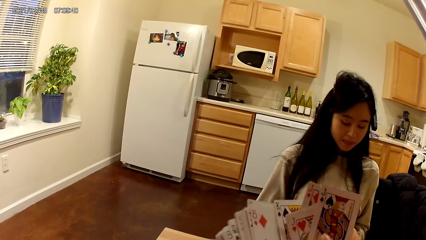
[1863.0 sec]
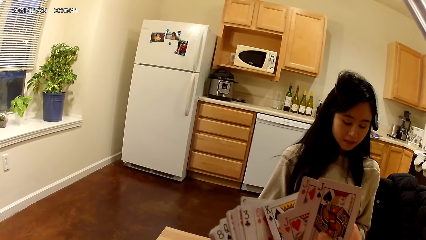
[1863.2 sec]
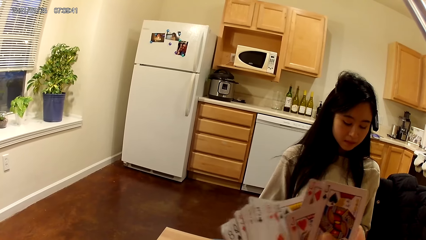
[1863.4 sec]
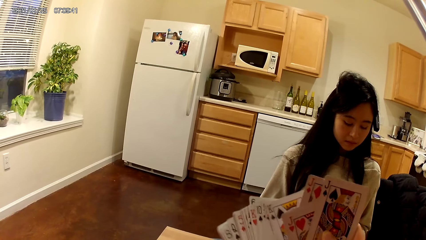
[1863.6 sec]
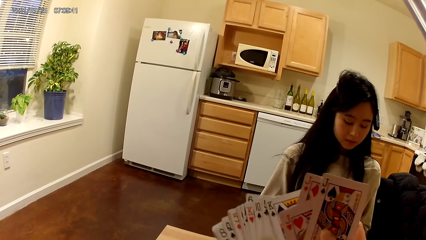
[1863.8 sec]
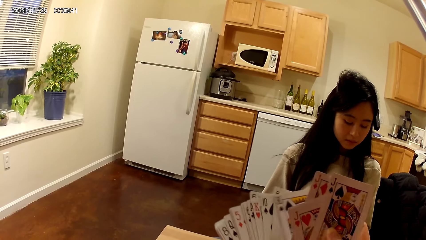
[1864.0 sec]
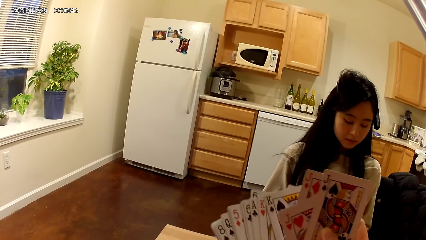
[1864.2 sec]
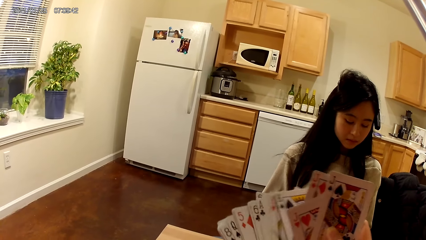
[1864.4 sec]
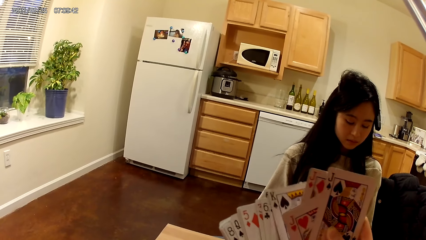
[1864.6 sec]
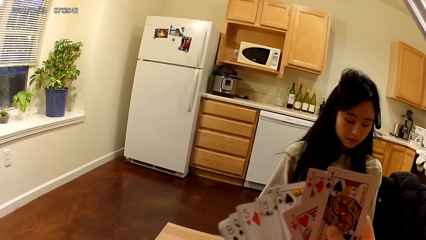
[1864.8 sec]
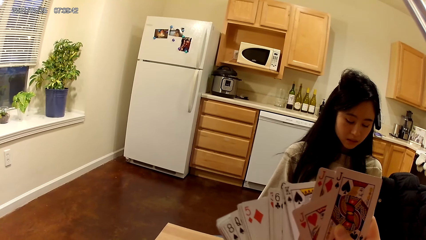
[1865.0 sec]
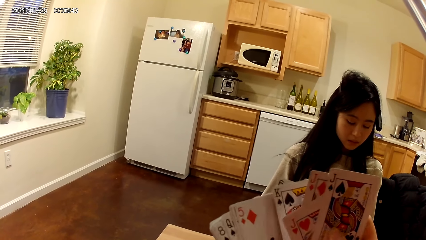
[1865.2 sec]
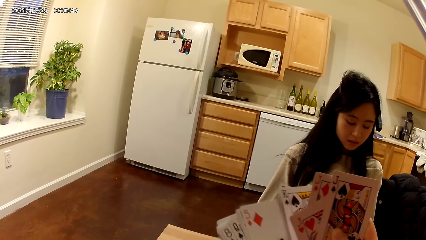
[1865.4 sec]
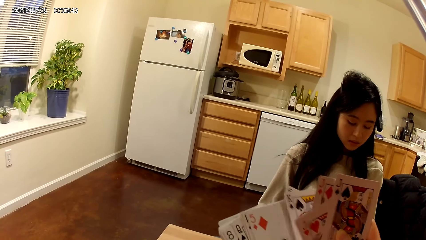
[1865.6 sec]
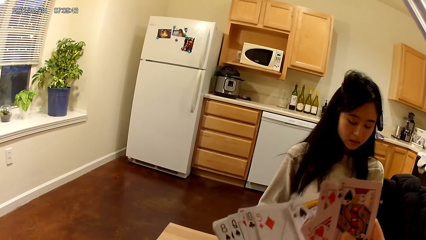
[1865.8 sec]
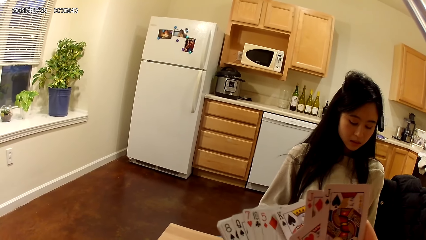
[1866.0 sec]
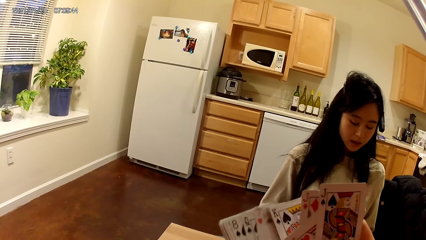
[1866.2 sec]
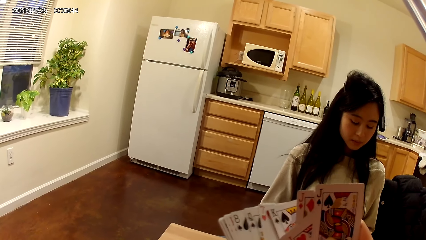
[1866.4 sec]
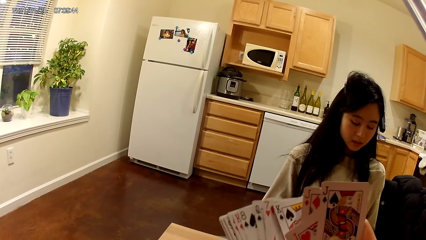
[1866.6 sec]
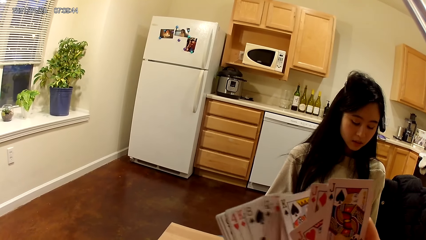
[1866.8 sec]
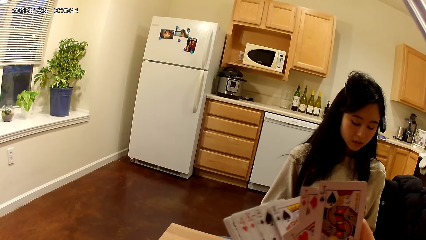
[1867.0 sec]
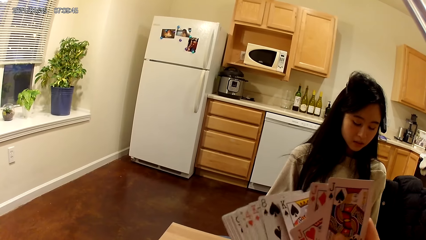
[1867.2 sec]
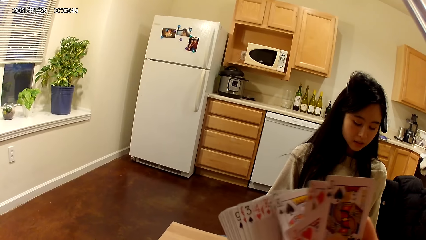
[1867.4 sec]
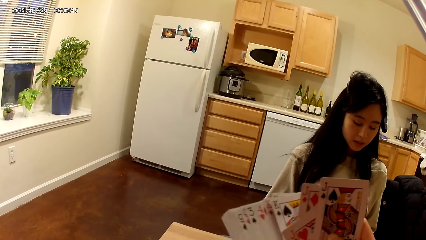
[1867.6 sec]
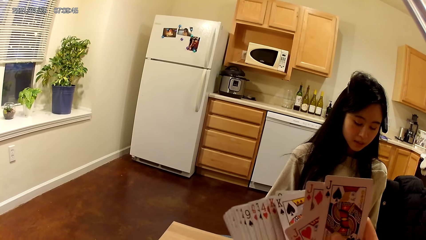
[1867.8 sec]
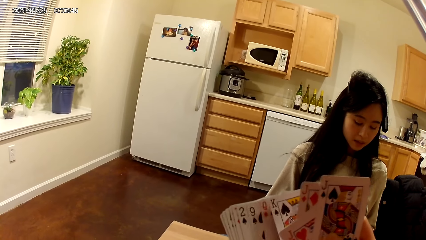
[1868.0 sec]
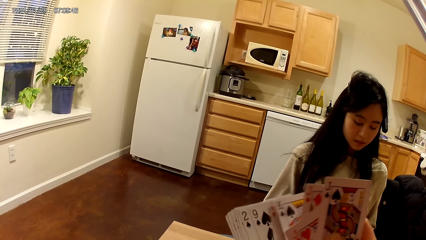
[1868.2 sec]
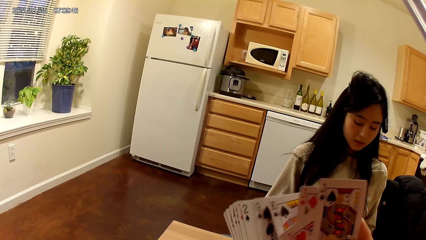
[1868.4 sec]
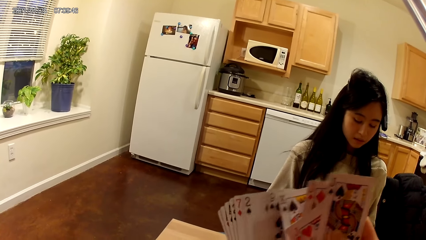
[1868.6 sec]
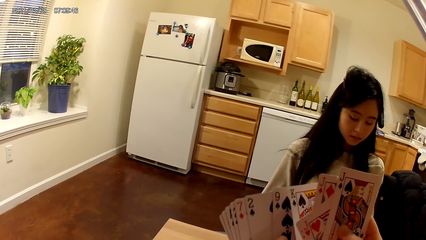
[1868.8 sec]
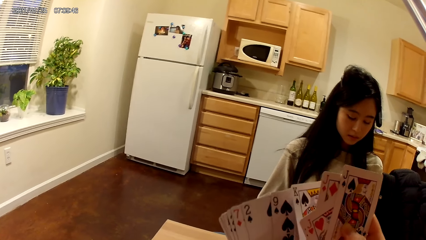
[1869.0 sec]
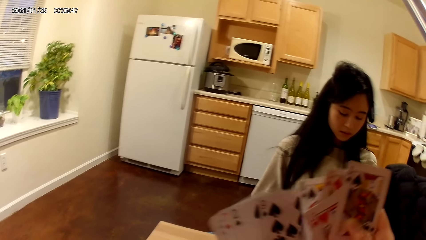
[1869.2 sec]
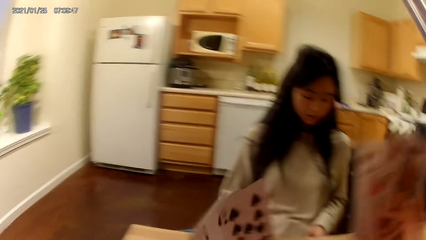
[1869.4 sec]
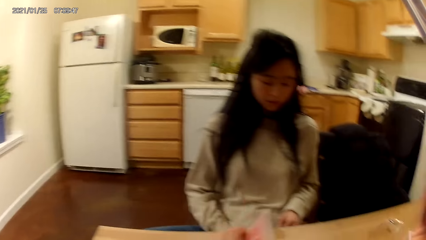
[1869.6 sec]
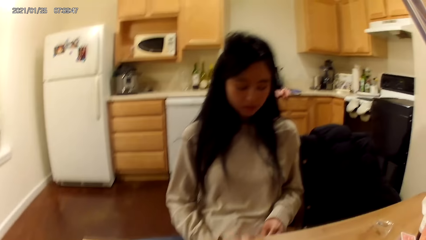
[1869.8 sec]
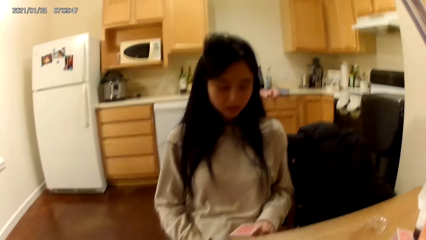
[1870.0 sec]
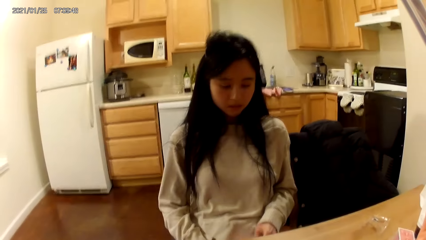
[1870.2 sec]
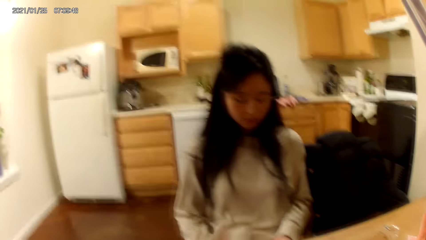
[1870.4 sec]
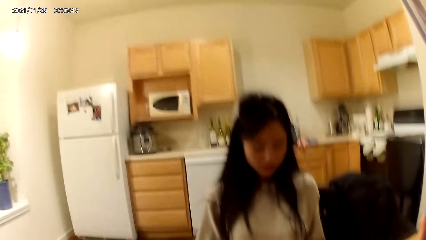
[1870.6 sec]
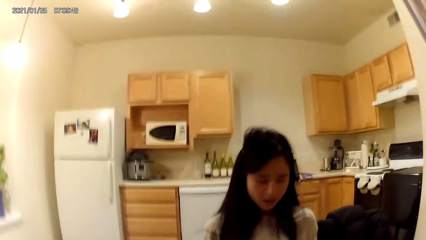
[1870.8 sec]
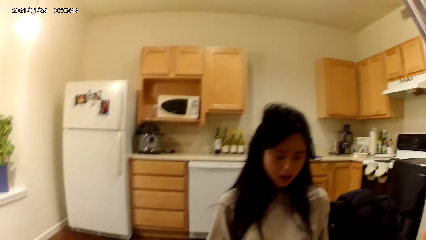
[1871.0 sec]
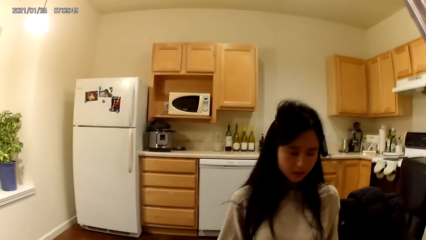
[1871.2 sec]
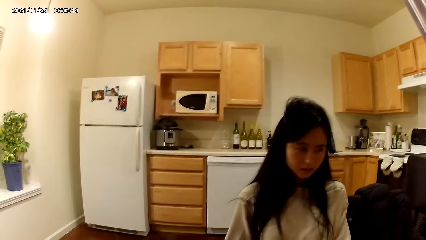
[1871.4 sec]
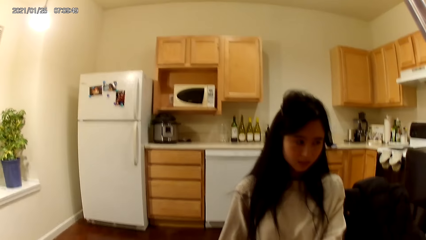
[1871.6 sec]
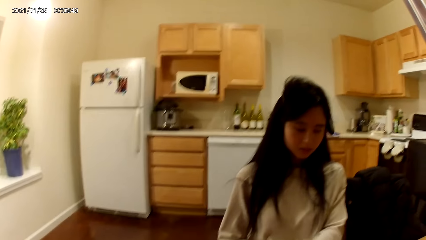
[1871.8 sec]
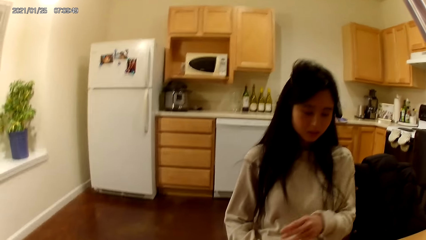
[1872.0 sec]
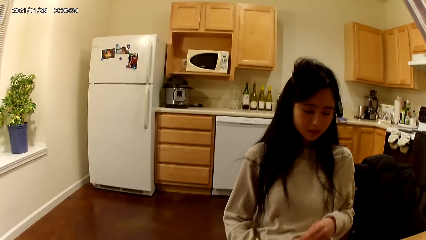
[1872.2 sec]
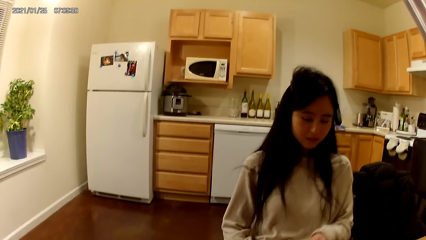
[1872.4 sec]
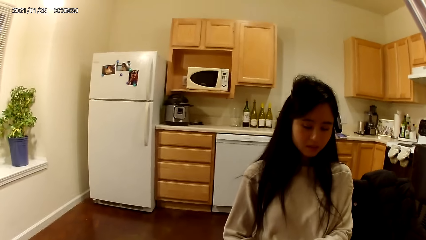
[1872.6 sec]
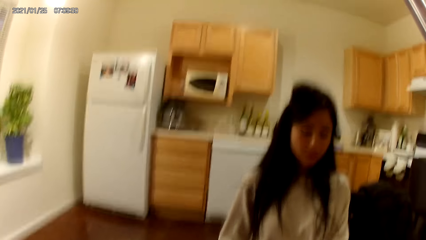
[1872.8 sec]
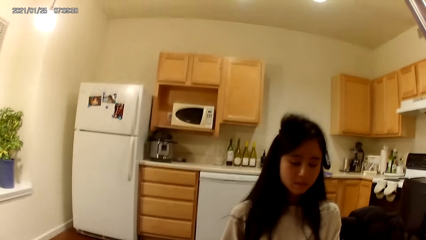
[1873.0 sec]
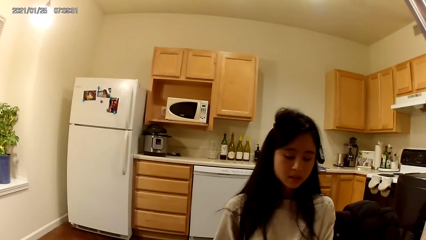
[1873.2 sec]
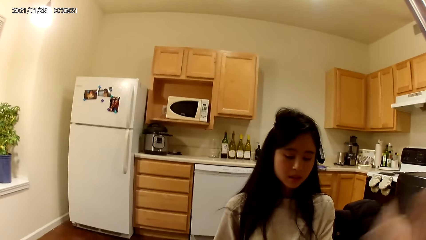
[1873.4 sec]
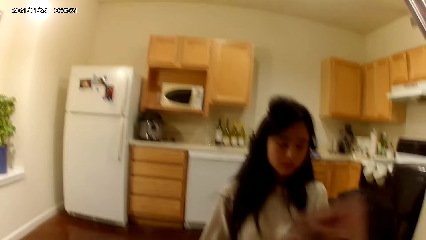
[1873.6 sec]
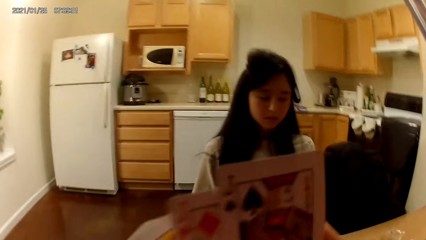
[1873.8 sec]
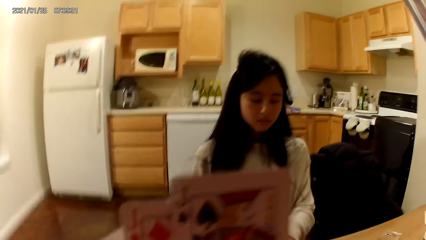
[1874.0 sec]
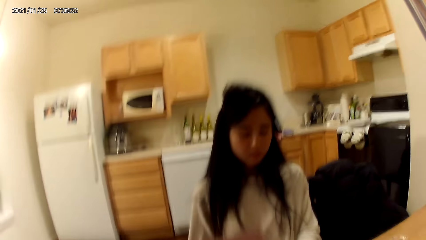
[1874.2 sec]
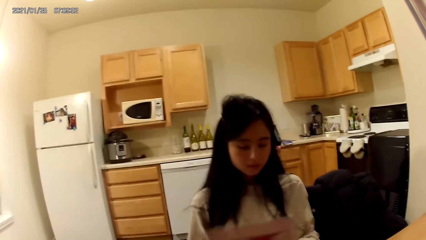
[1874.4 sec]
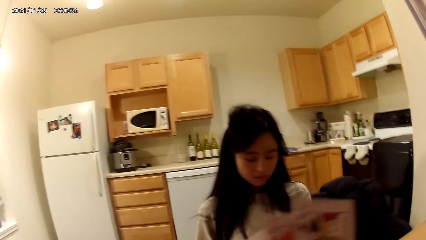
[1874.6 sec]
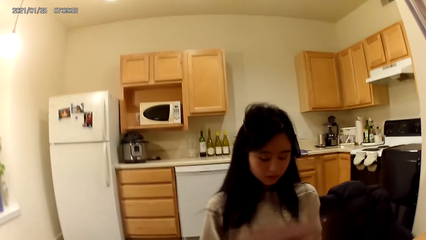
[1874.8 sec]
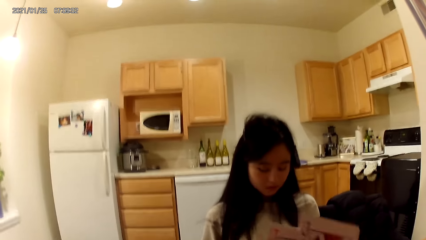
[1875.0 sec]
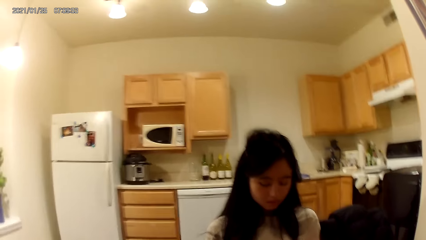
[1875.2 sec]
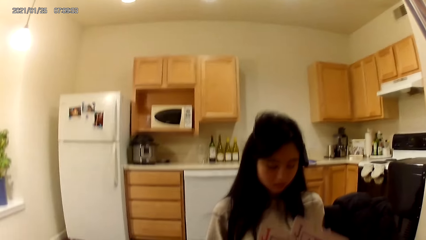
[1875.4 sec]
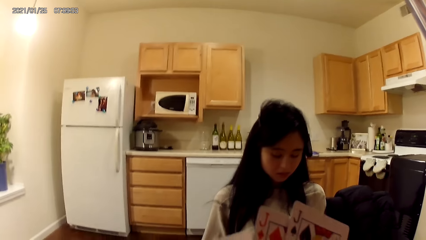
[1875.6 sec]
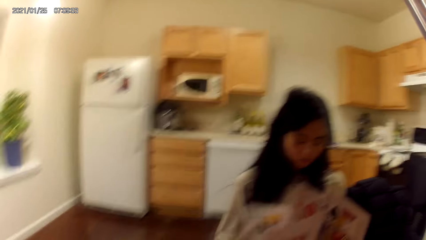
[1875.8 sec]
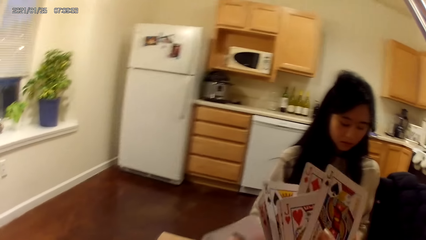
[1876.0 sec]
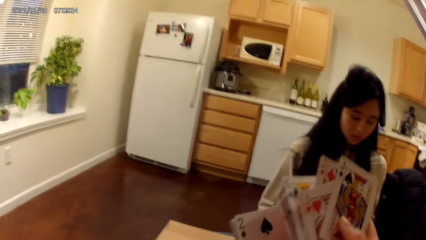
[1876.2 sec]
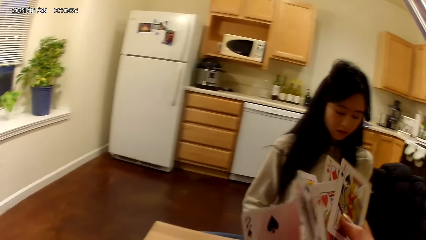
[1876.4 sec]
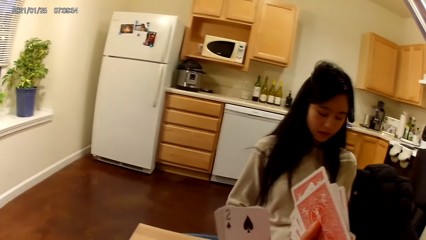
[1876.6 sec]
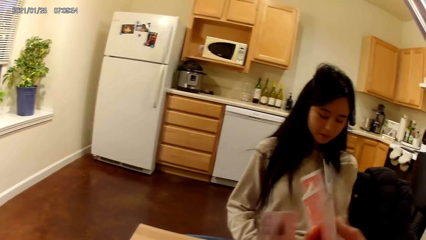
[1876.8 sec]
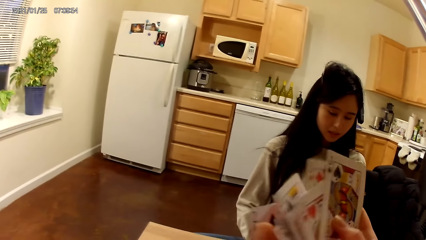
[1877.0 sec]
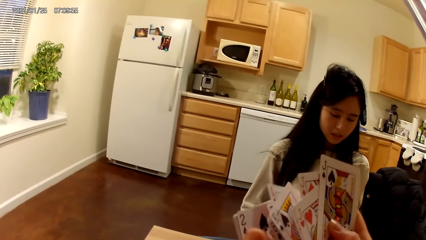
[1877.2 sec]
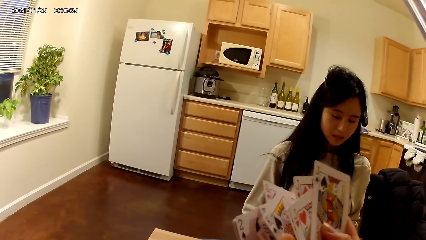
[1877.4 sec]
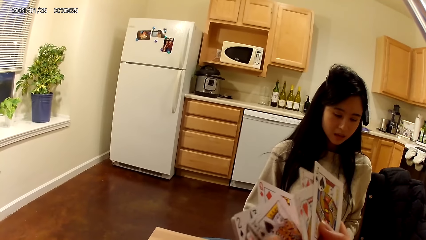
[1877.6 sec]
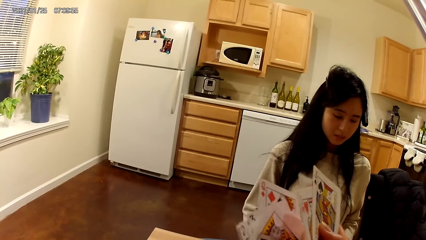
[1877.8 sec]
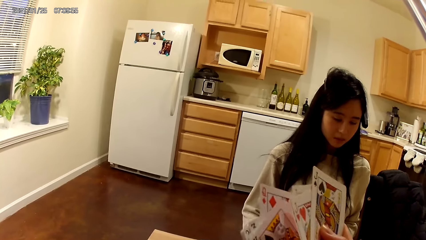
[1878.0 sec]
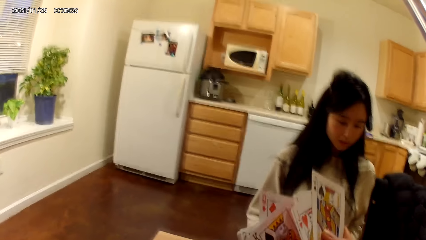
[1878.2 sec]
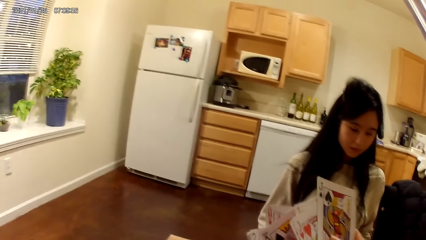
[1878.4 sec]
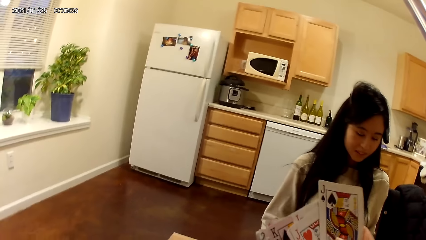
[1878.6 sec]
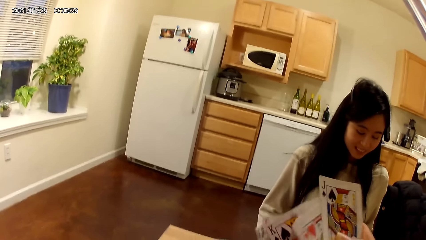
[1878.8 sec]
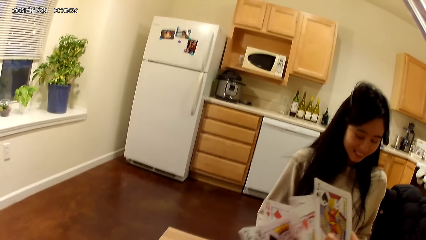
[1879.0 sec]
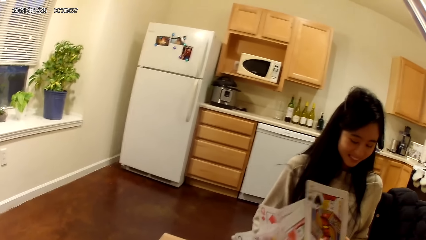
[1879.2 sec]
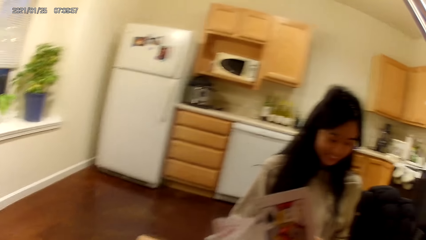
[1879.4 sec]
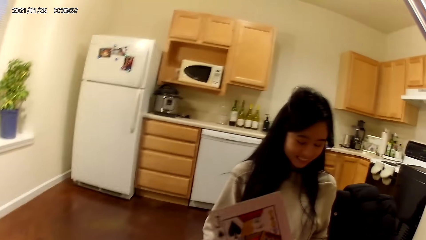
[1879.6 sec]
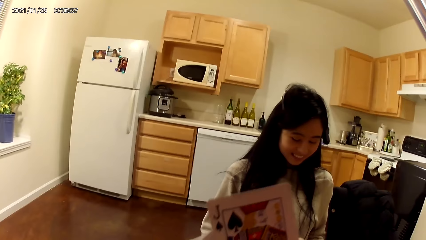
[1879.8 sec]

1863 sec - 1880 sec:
The camera wearer moves playing cards with hands. She places a set of cards on the dining table with her left hand. She moves a hand. She shuffles the cards in her hands. She holds the playing cards with hands.
